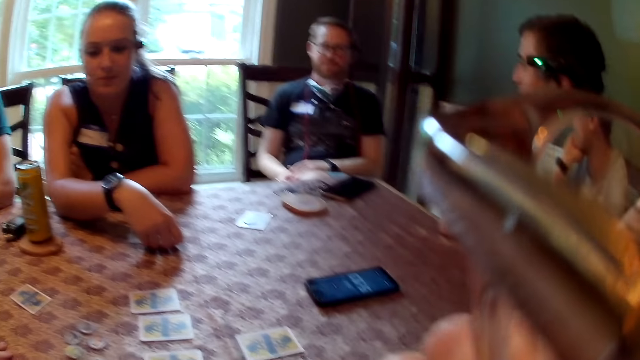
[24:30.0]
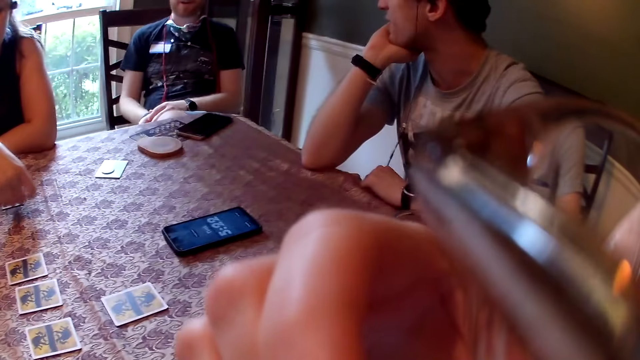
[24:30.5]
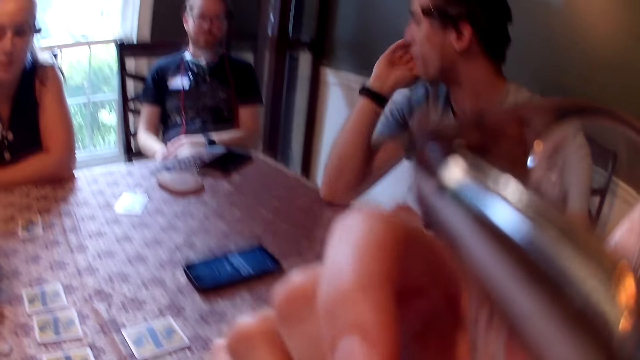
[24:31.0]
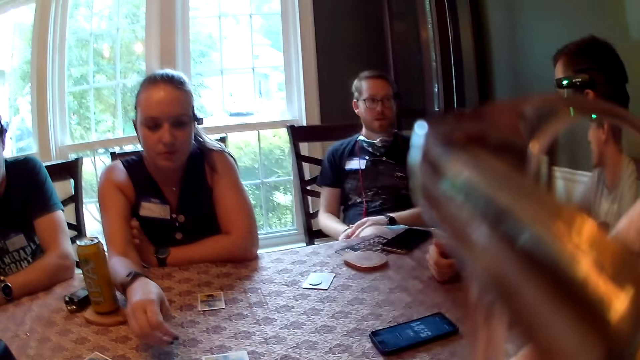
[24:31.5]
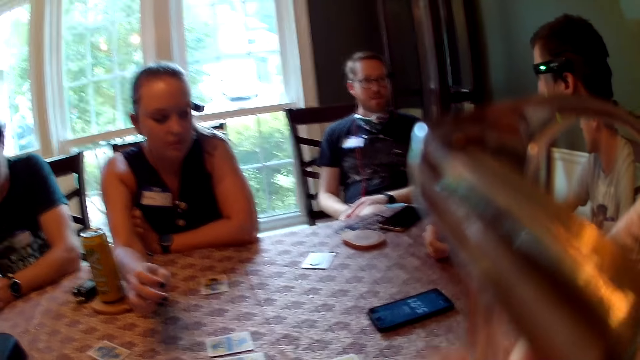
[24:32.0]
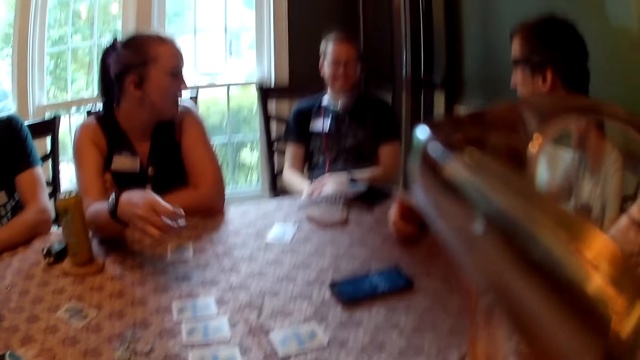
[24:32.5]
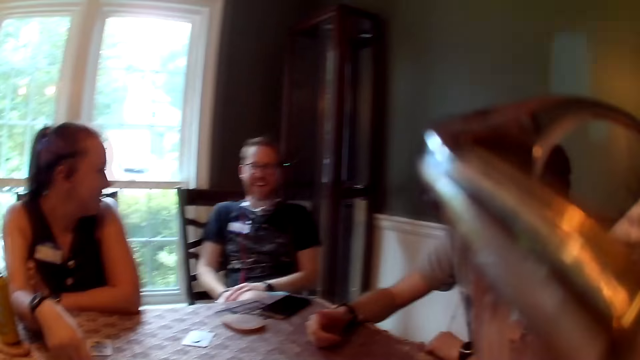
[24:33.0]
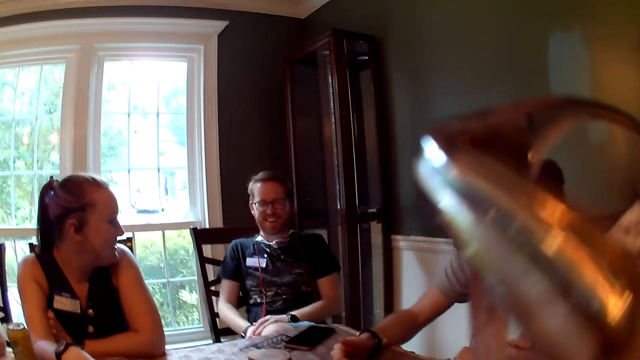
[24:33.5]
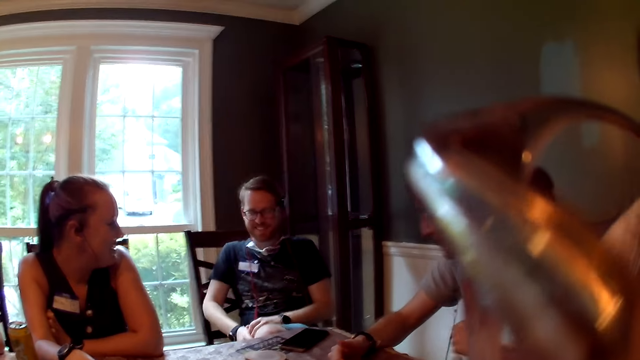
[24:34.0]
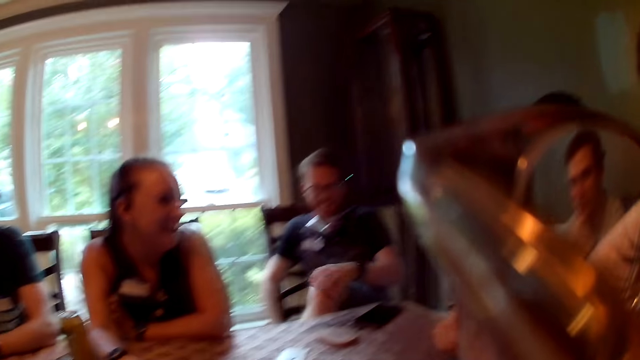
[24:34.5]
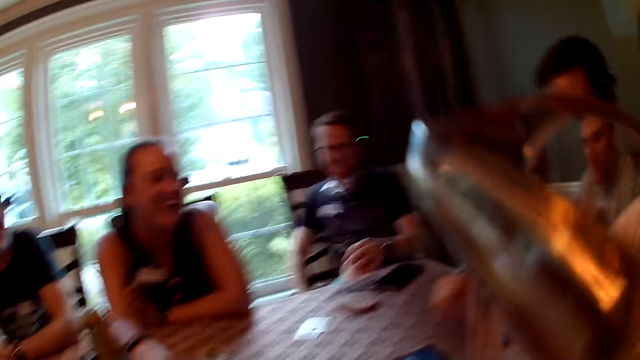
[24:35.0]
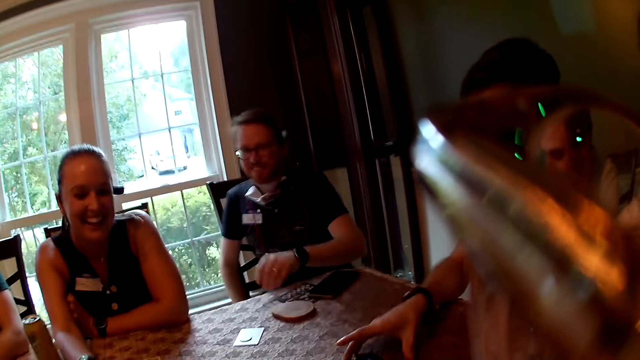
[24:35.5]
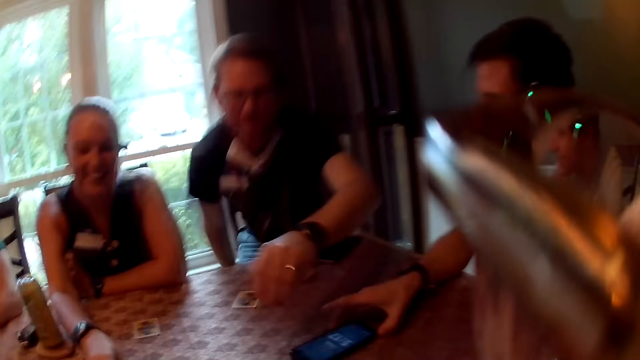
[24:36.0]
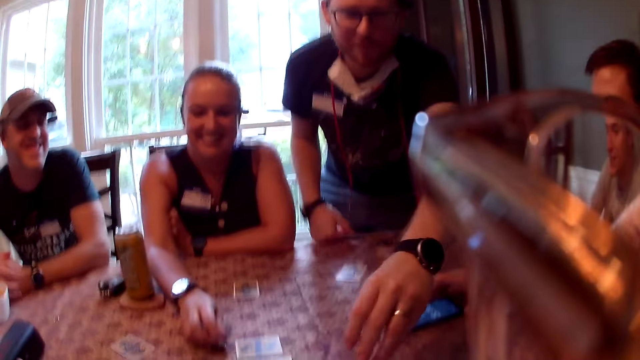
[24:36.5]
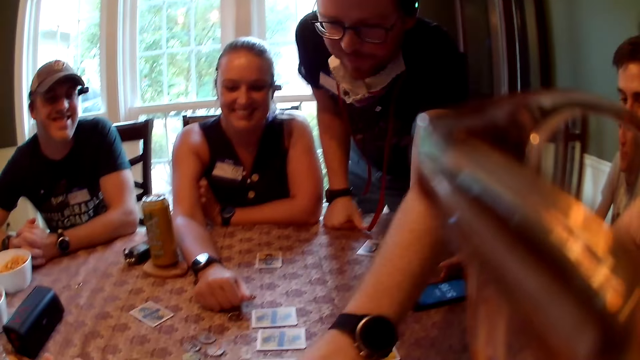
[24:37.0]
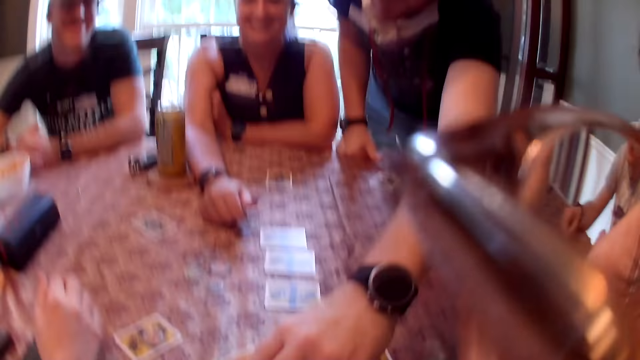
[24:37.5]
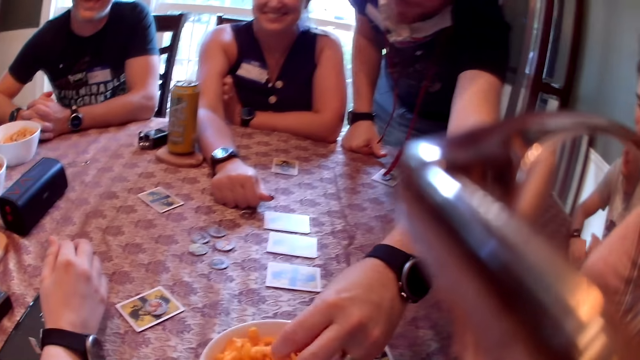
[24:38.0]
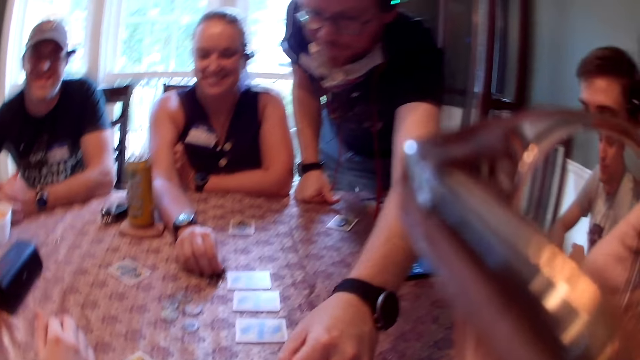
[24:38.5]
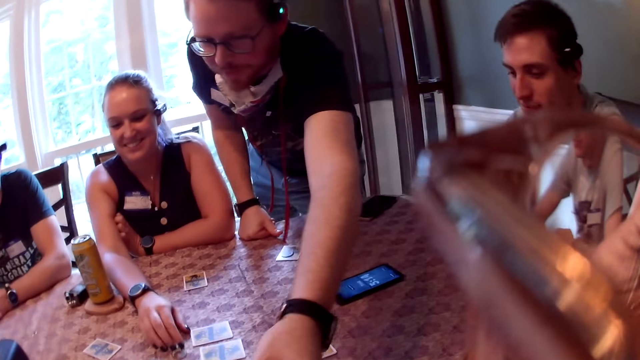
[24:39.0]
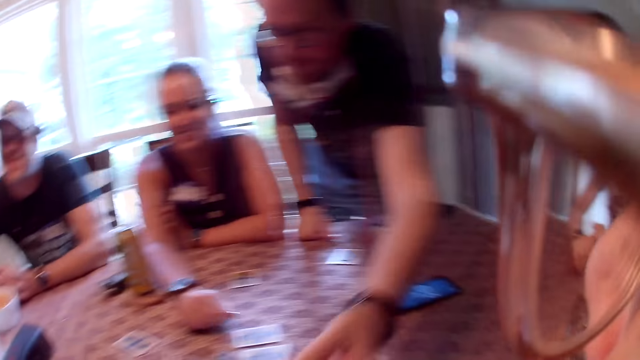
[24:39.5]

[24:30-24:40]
The camera wearer eats the snack in her right hand. A man touches a phone on the table with his right hand. The man stands. Another man leans towards the camera wearer. The other man picks a snack from the bowl with his left hand.

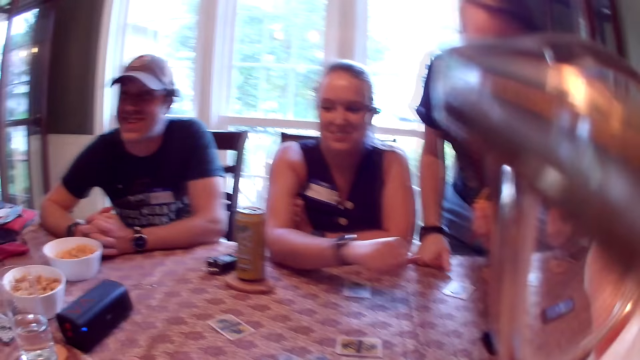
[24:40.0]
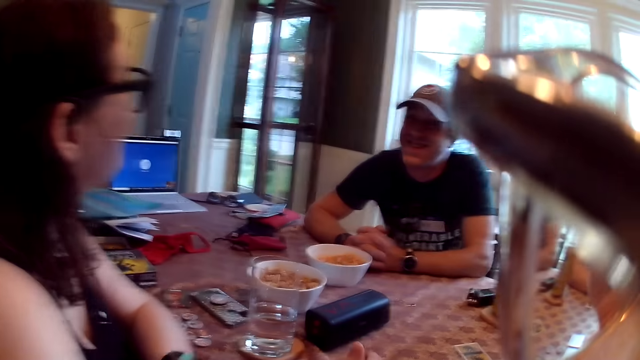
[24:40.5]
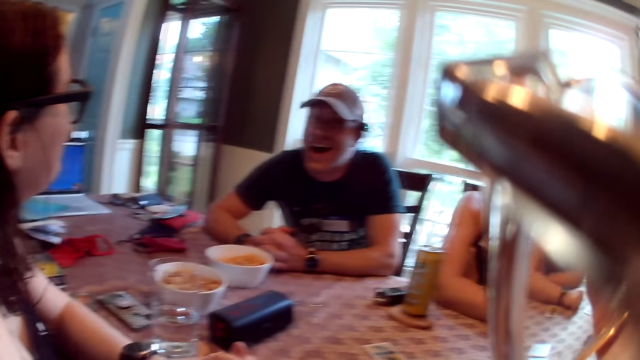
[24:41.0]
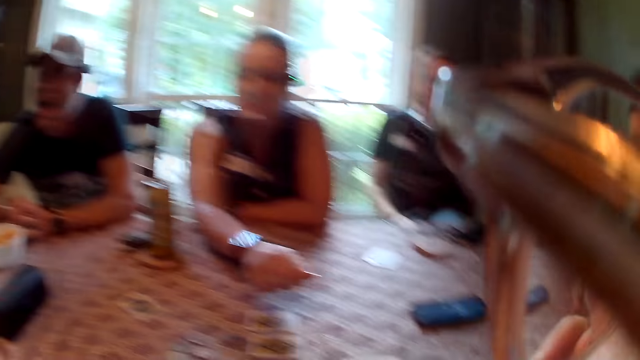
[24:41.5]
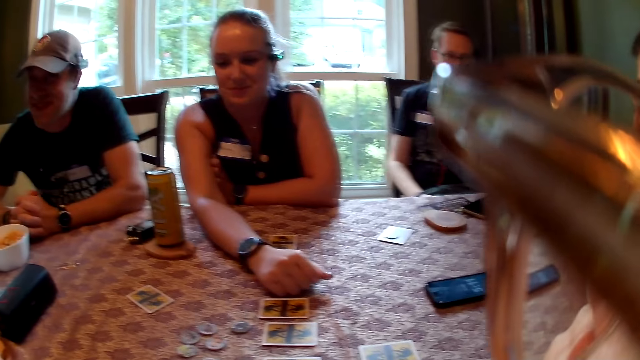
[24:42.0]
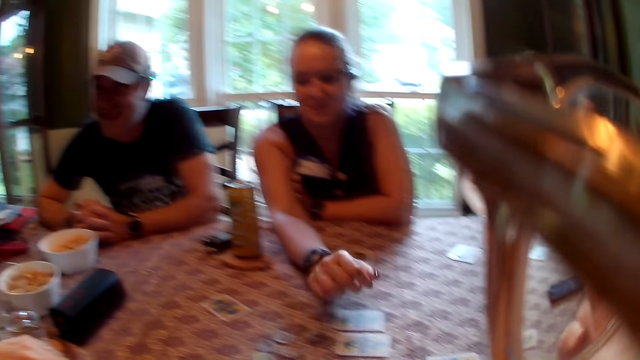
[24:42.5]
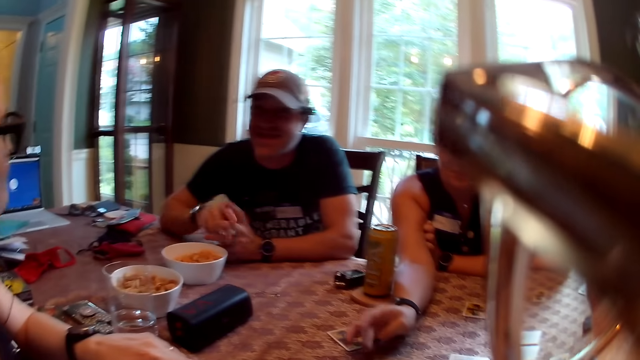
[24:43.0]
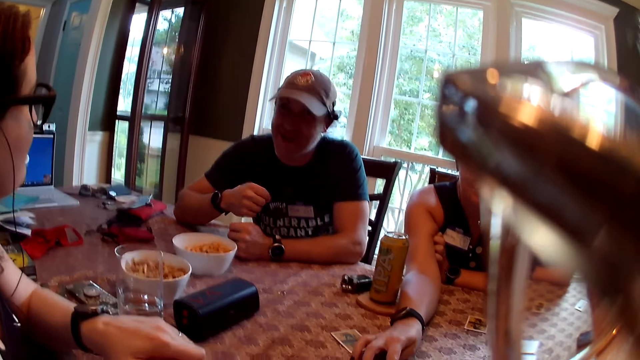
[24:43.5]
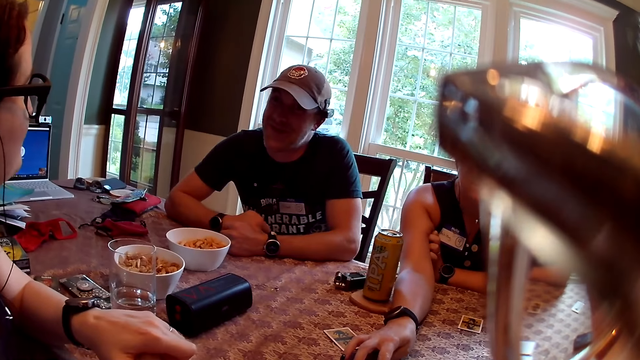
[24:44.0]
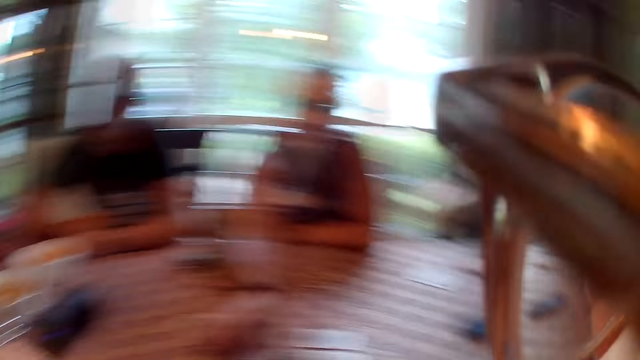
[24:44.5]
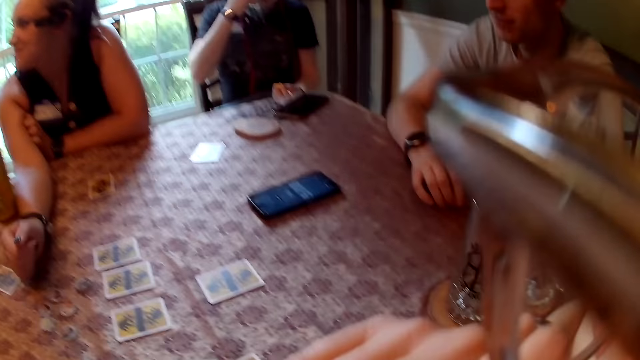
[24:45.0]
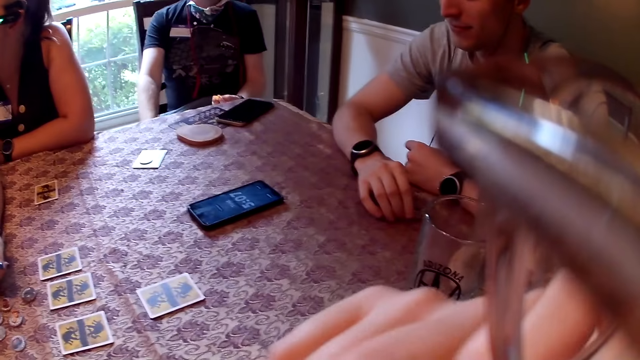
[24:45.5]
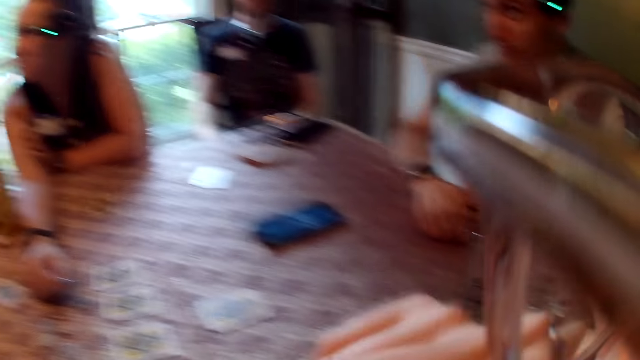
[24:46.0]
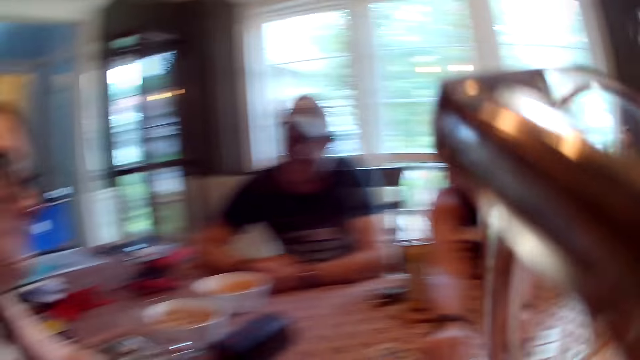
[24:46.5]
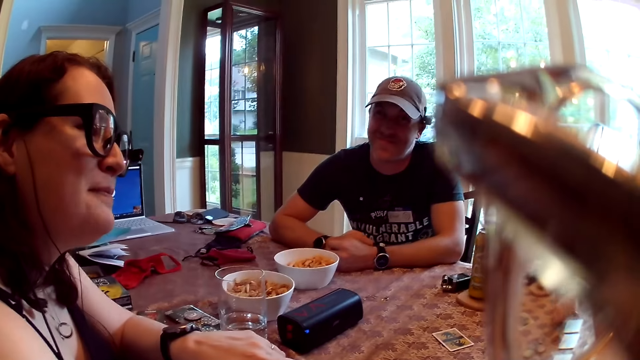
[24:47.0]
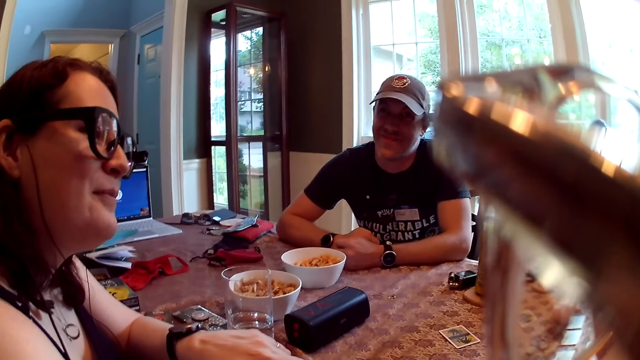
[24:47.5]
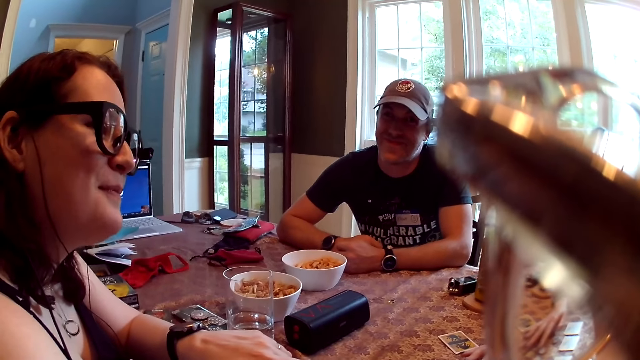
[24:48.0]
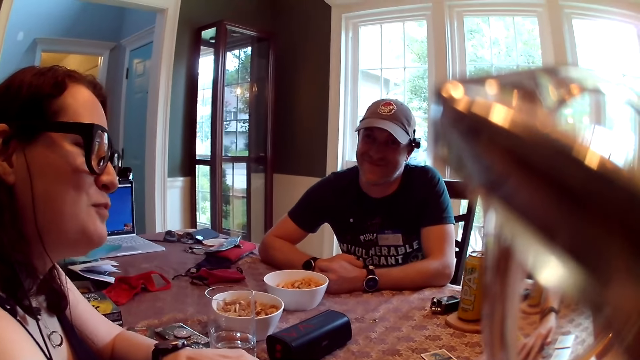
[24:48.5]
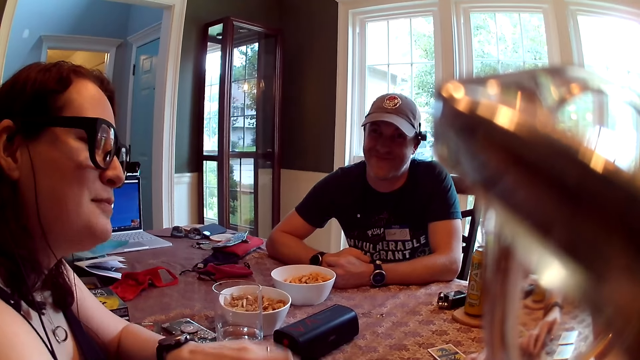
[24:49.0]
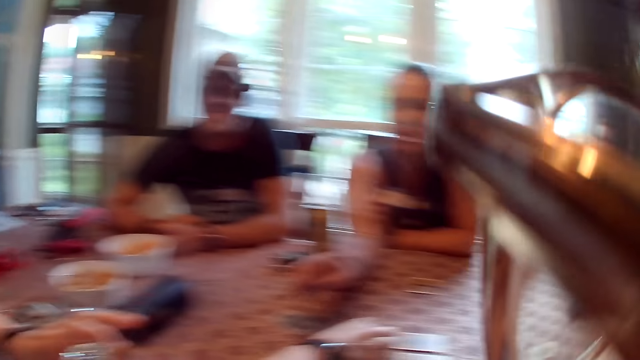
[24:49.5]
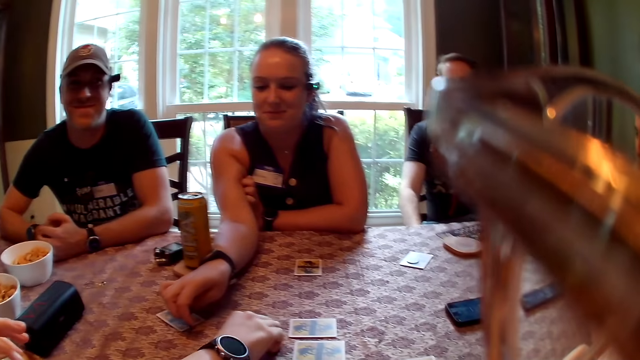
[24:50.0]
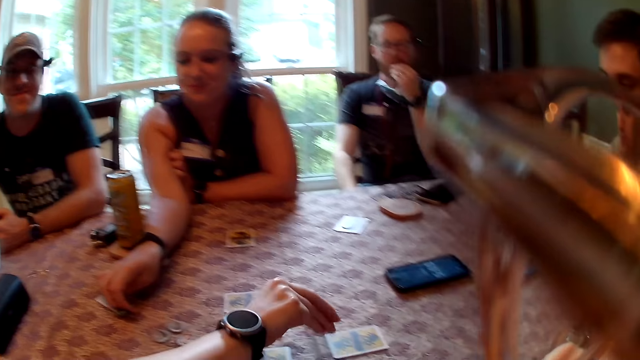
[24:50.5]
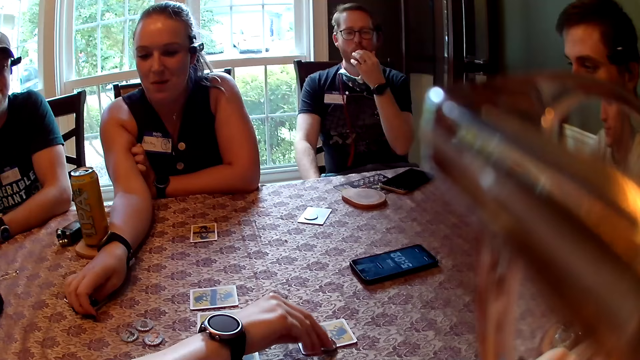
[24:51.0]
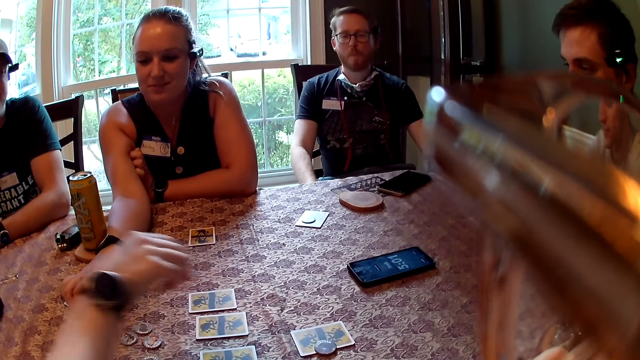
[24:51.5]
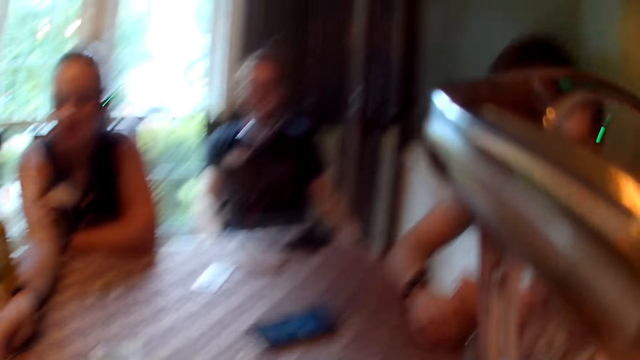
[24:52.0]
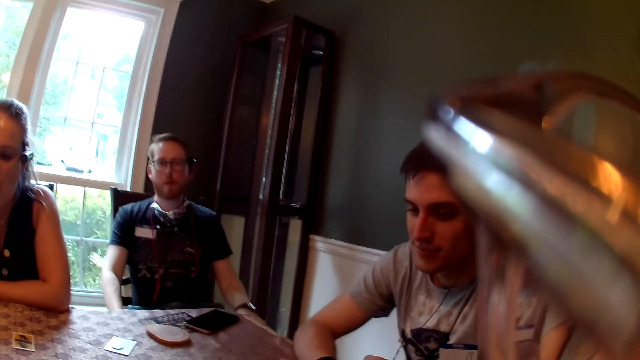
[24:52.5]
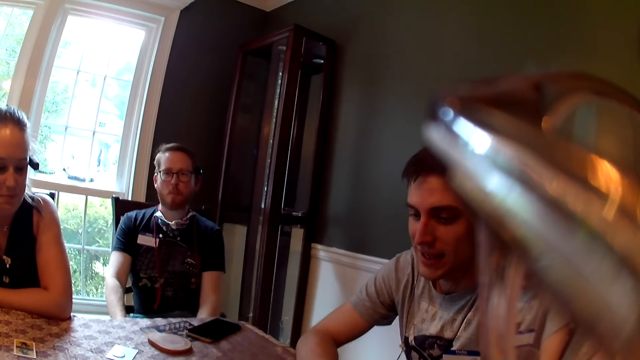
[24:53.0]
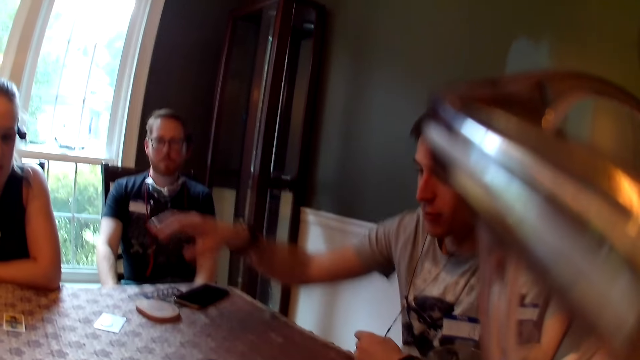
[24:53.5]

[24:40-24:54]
The camera wearer looks around. The man eats the snack in his left hand. A woman moves a token with her right hand from the table. The camera wearer looks around. Another woman picks a token with her right hand from the table. The other woman drops the token on the table with her right hand.
